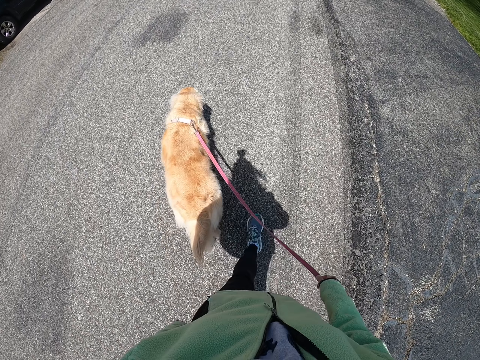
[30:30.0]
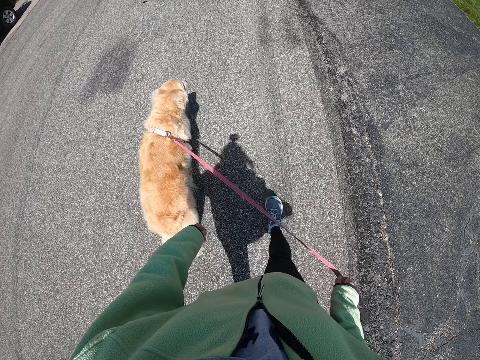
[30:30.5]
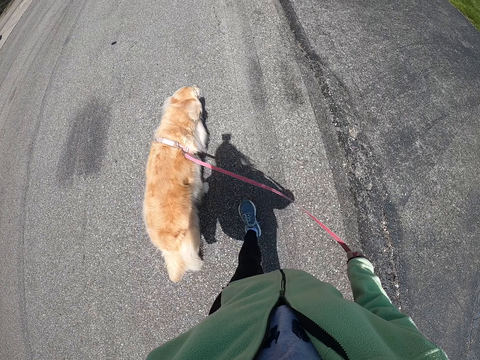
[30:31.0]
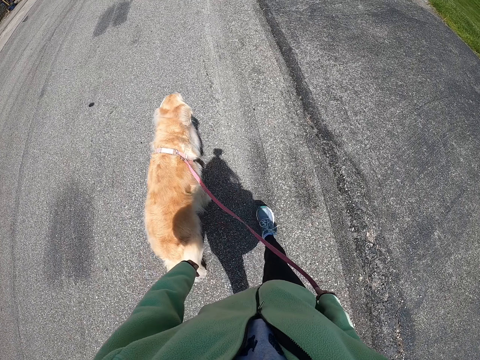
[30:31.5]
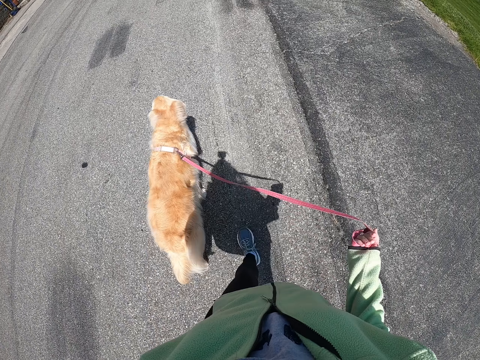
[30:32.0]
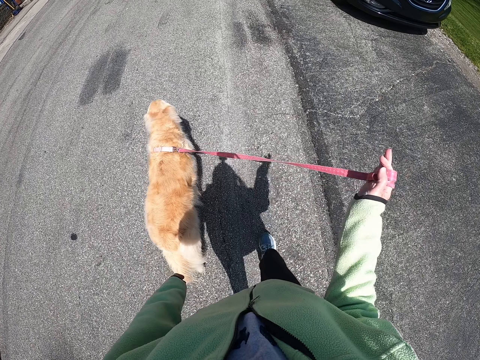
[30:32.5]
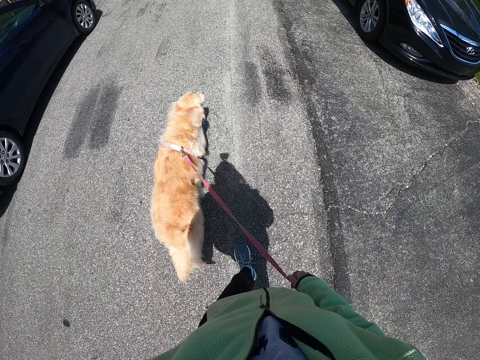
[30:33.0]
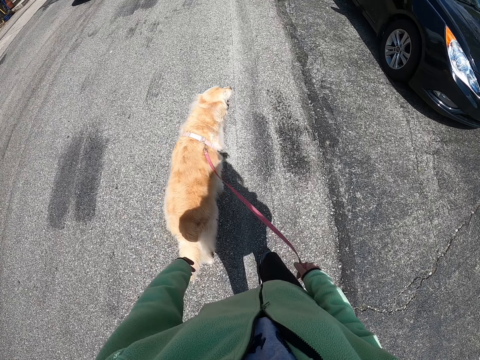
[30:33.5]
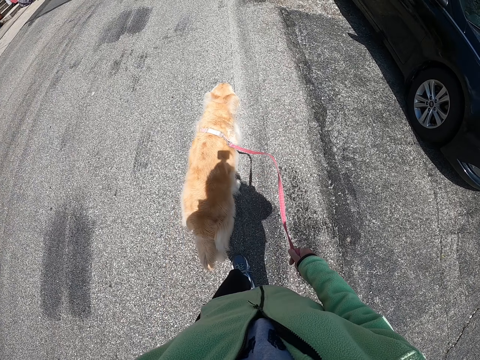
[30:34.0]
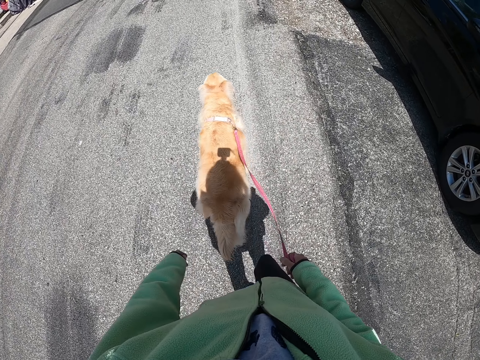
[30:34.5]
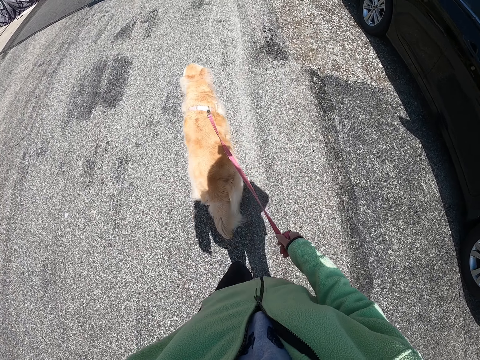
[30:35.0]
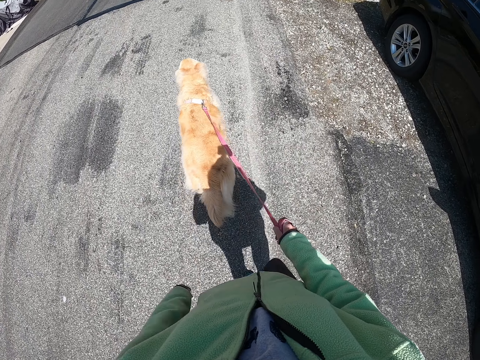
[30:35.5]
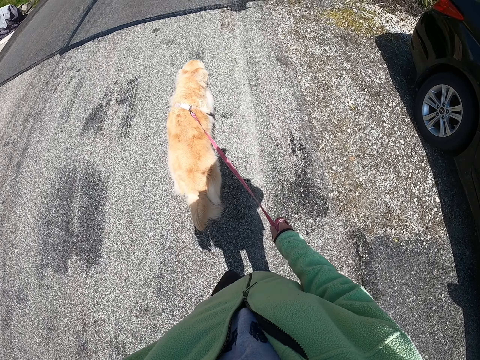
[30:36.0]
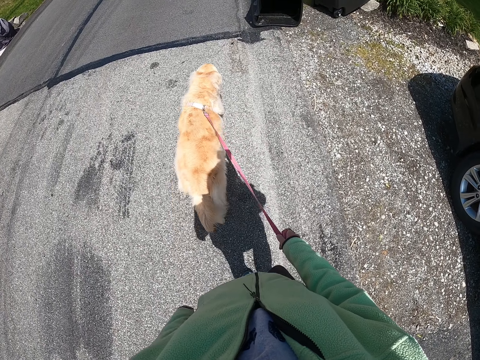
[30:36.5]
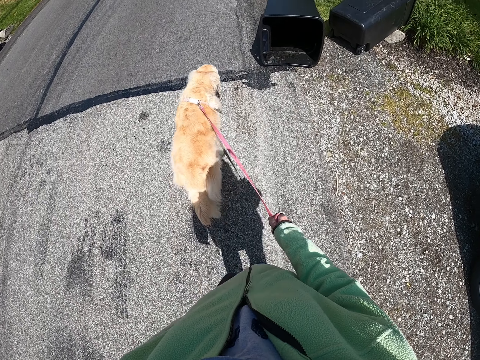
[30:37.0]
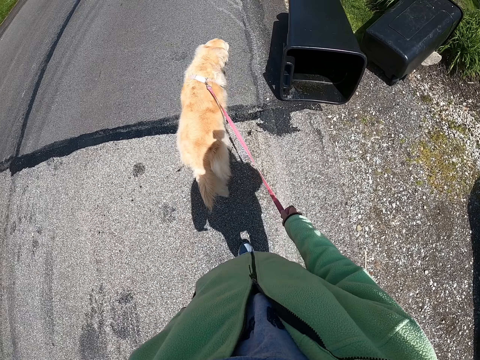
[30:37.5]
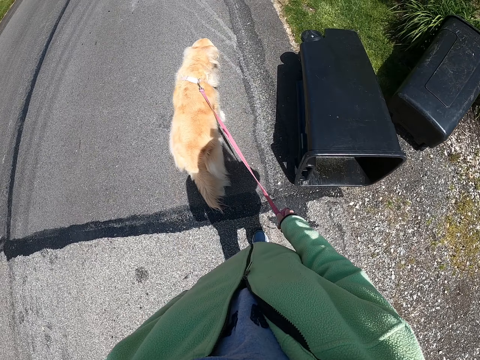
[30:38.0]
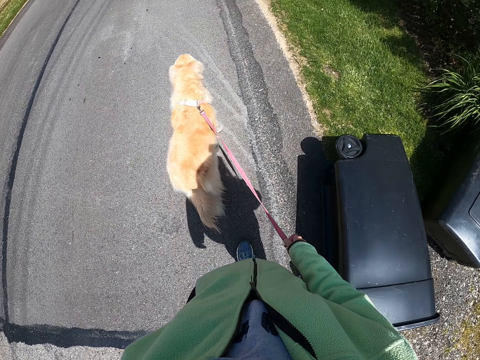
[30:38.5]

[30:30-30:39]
The camera wearer folds a dog leash with the right hand. They walk on the road with the dog leash on the right hand.

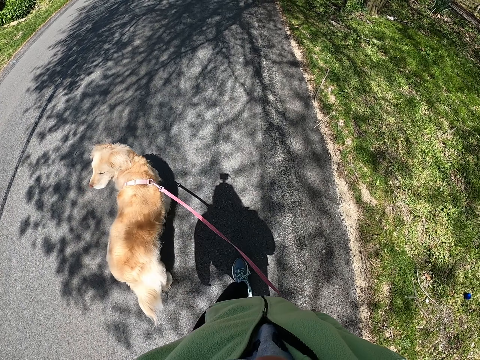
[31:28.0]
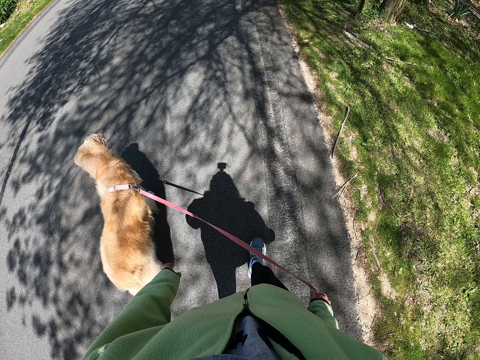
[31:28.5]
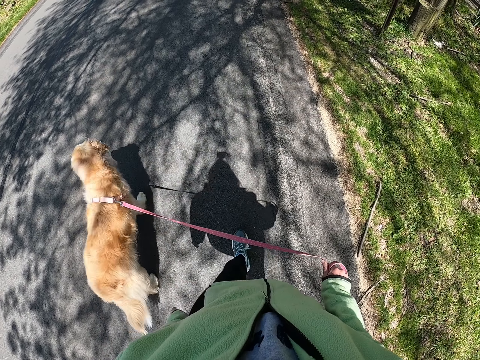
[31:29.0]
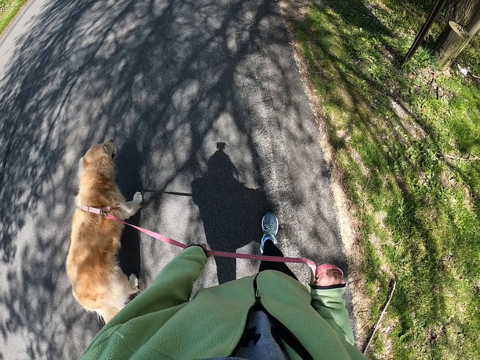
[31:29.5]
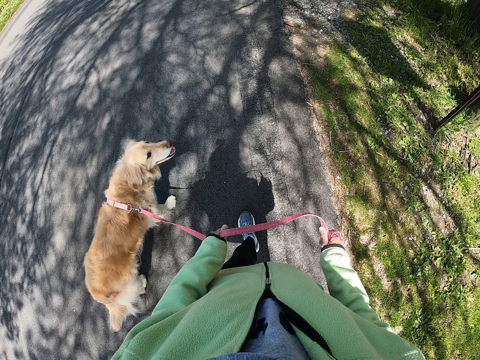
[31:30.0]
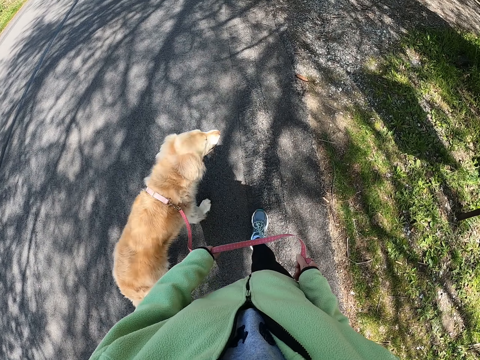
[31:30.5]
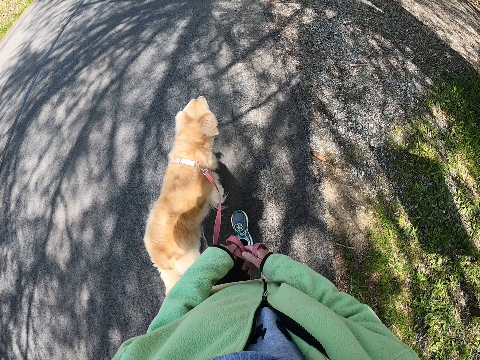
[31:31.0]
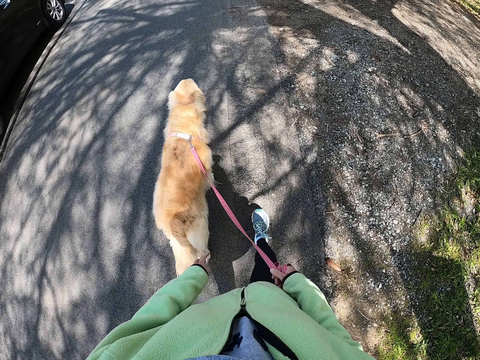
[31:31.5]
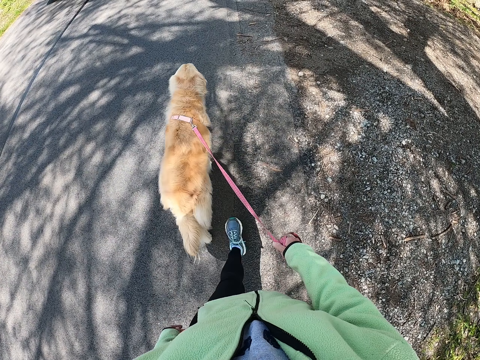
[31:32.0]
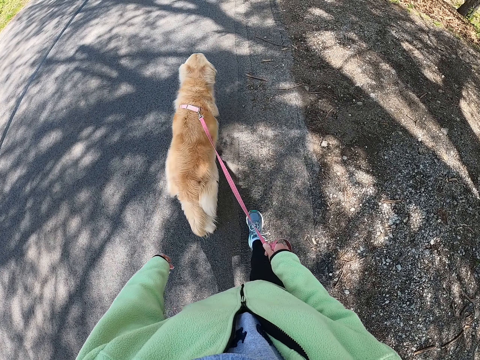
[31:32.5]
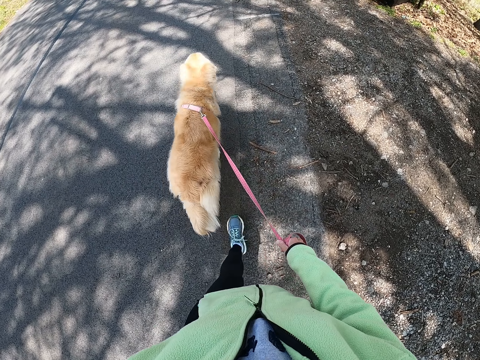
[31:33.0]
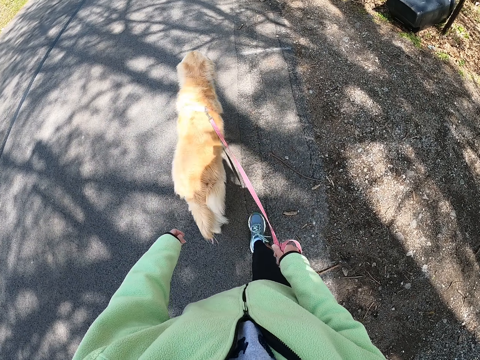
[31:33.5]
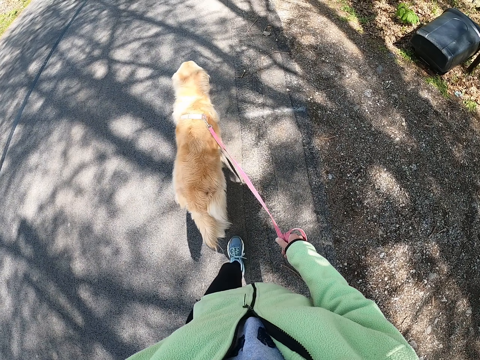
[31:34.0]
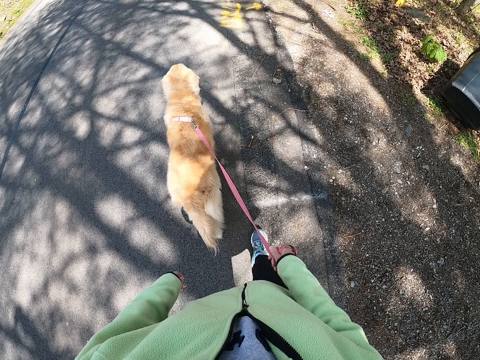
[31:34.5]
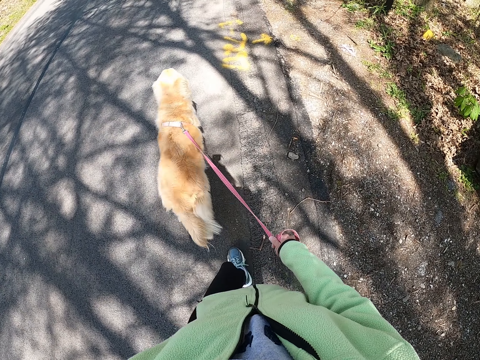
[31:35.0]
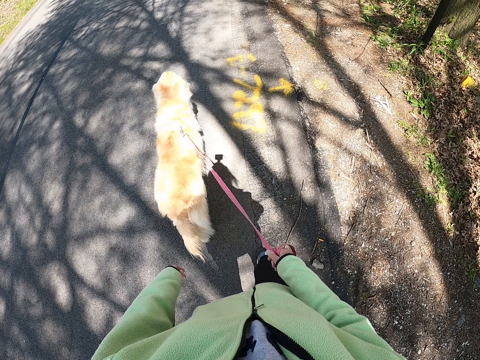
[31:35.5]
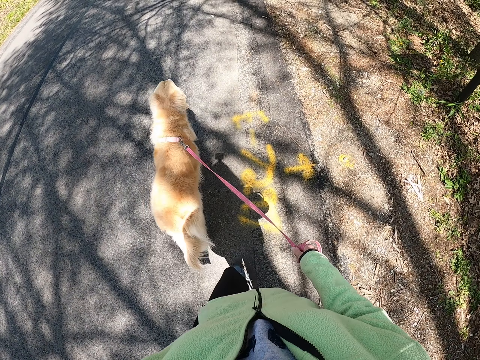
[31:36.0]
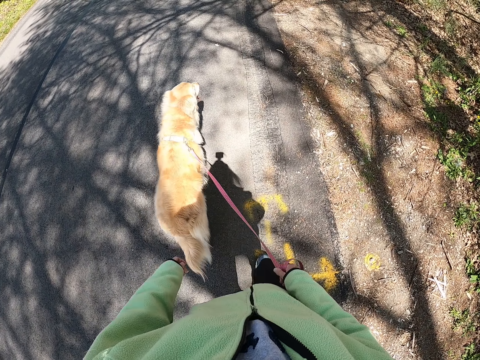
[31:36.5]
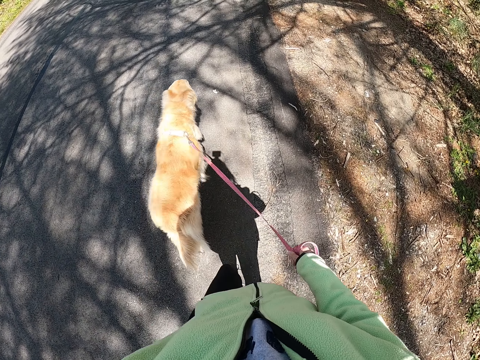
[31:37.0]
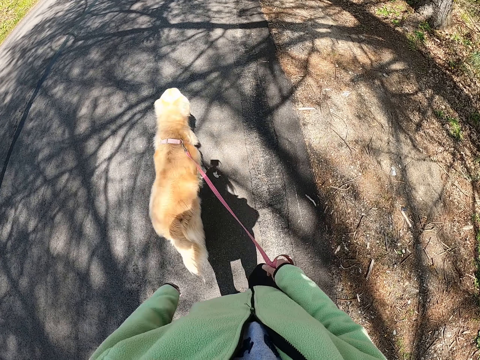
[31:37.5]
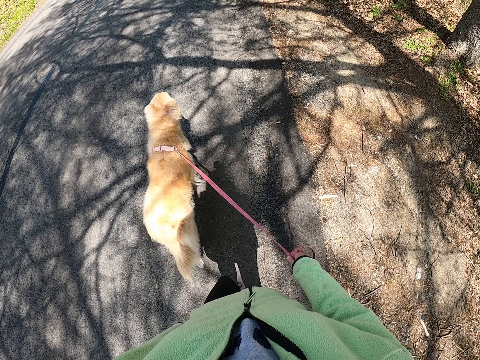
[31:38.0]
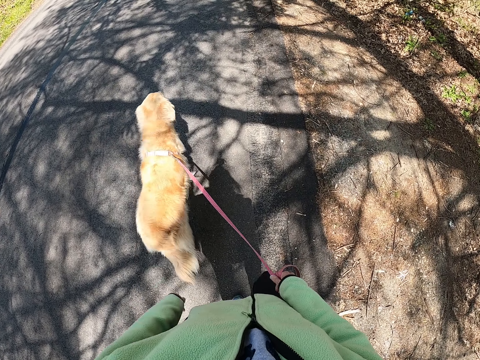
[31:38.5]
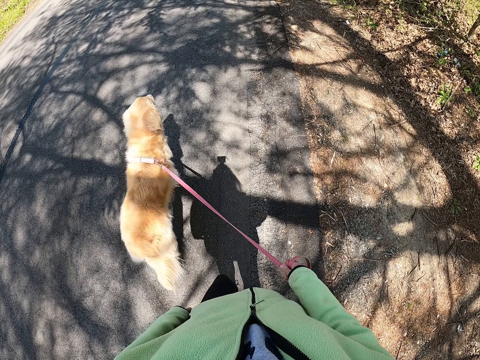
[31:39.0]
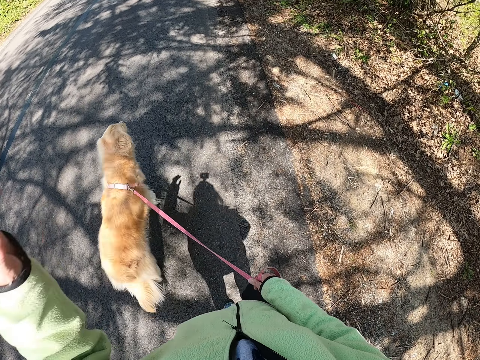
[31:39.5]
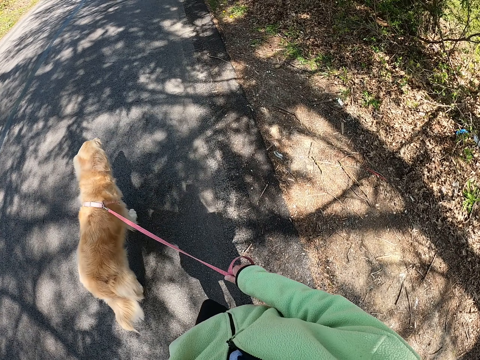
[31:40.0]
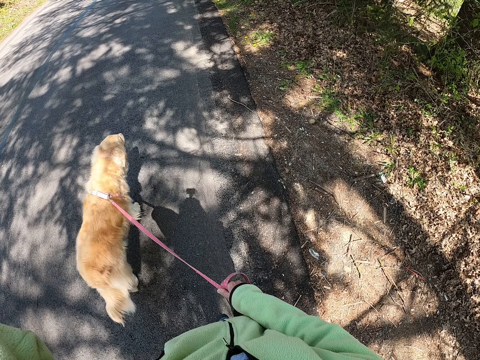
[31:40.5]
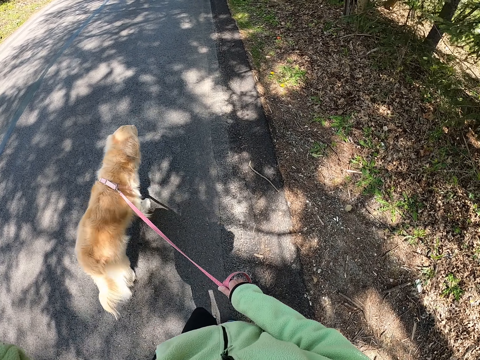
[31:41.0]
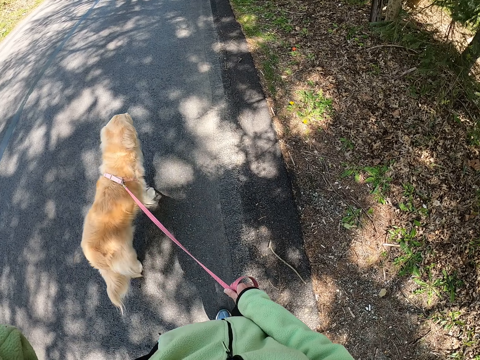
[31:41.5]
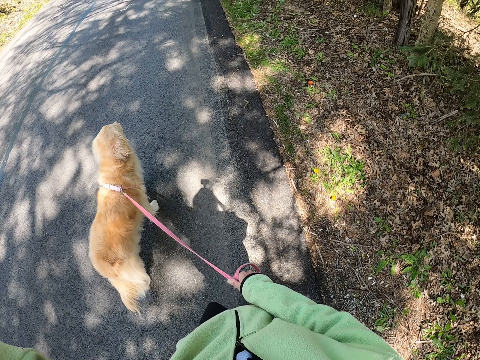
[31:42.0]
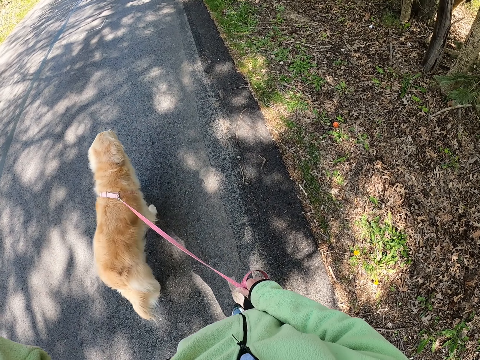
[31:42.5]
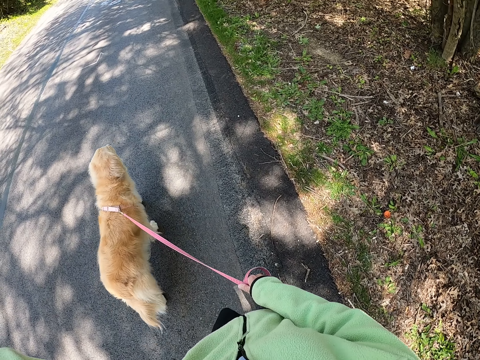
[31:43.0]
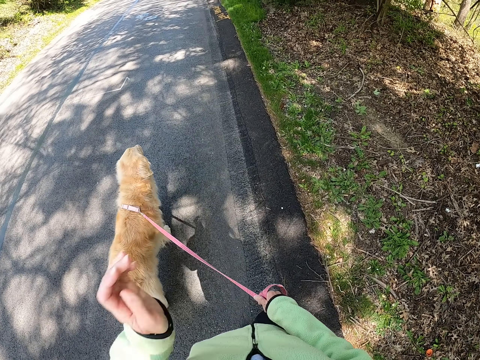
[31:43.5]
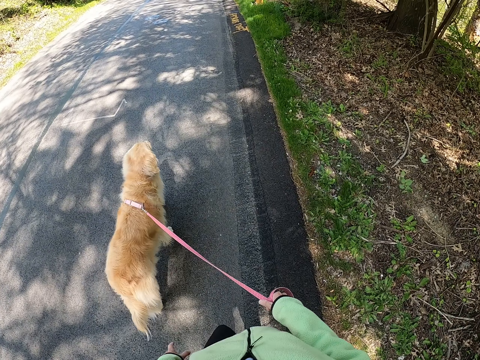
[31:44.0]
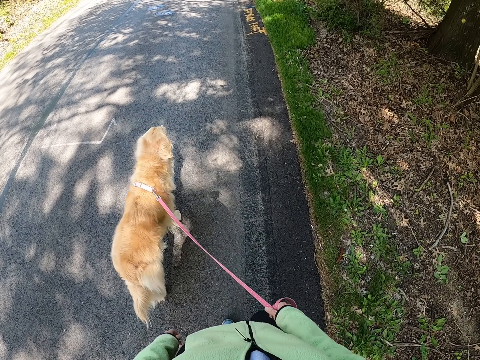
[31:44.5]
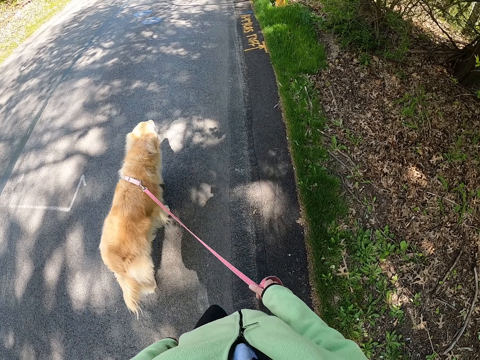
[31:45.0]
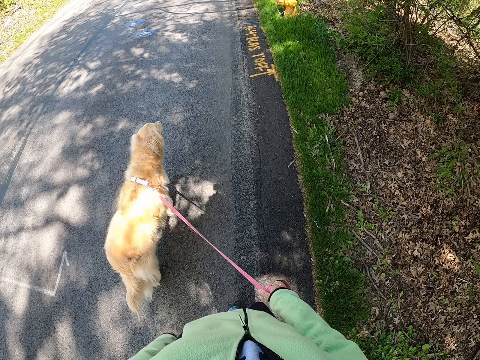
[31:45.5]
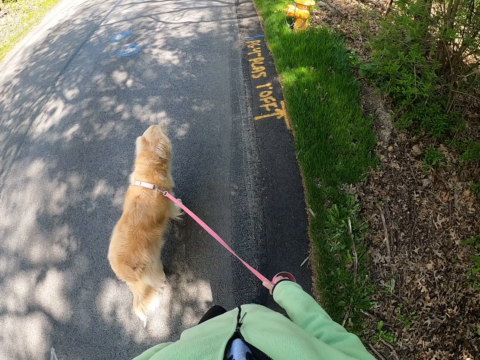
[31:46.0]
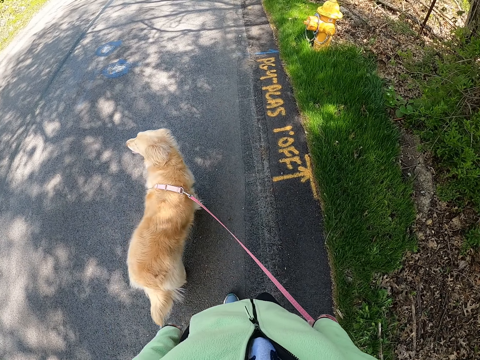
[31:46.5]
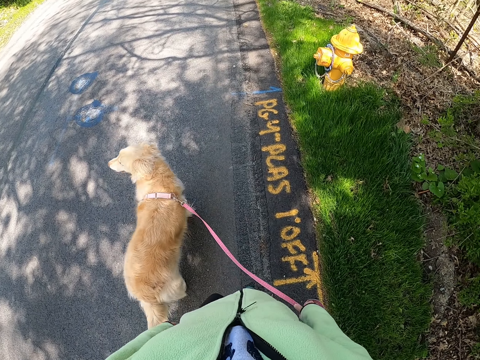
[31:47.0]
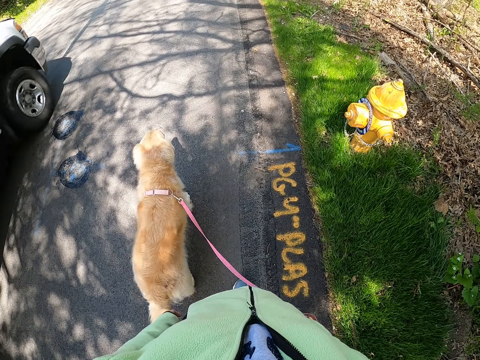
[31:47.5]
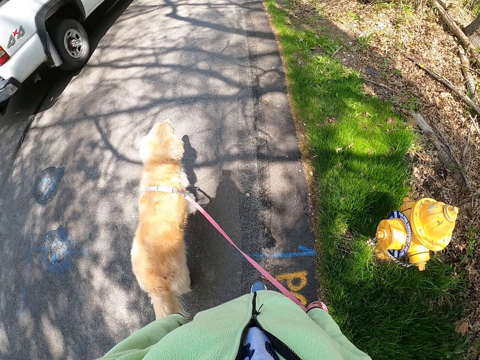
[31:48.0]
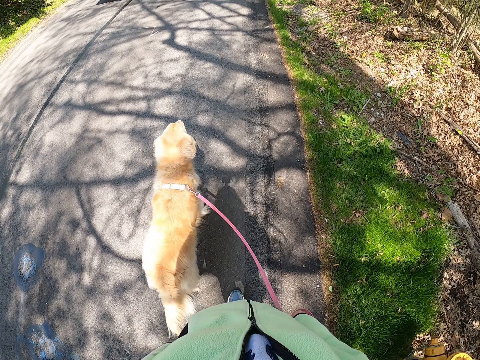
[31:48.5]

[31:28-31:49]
The camera wearer pulls a dog leash with both hands. He walks on the road with the dog leash on the right hand. He lifts his hand. He adjusts a camera with the left hand. He walks on the road with the dog leash on the right hand.
